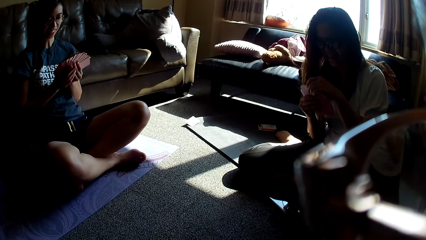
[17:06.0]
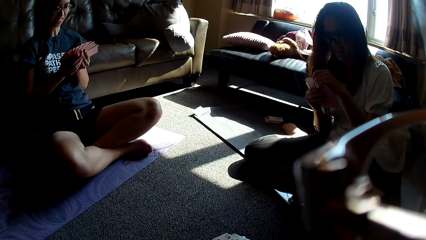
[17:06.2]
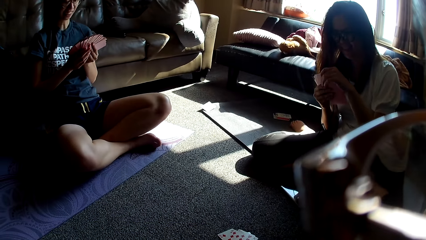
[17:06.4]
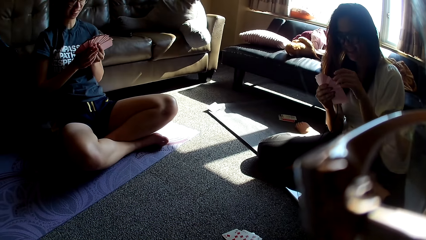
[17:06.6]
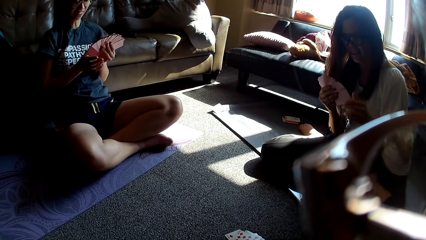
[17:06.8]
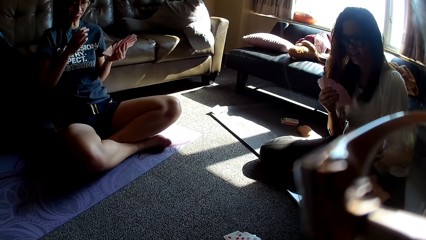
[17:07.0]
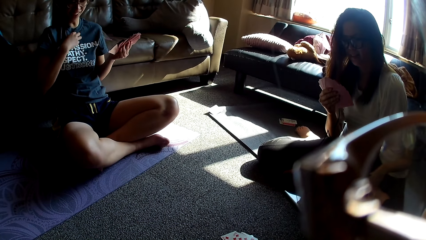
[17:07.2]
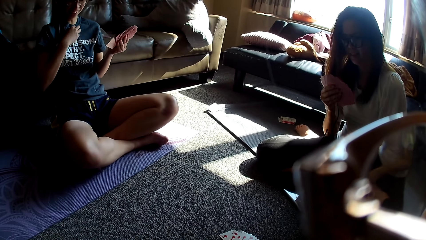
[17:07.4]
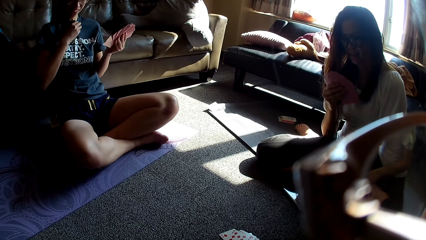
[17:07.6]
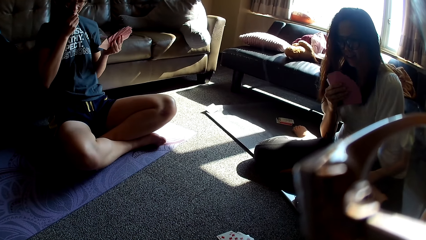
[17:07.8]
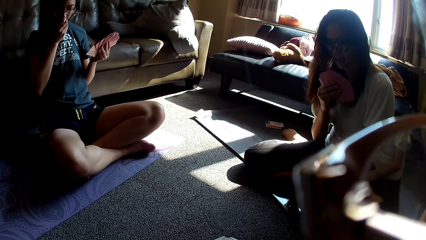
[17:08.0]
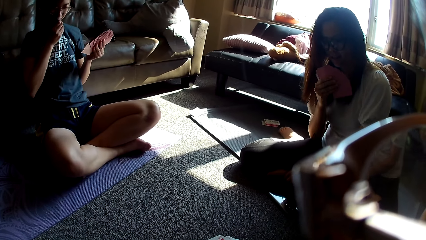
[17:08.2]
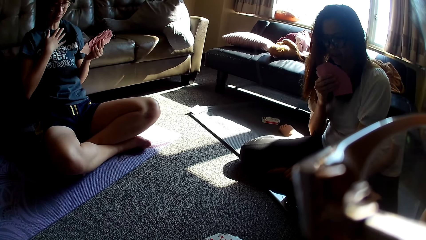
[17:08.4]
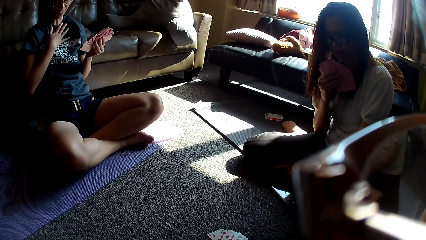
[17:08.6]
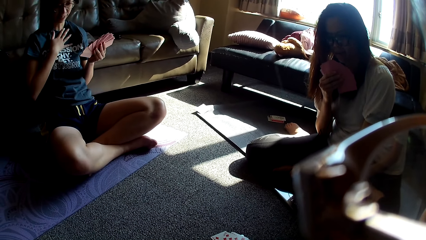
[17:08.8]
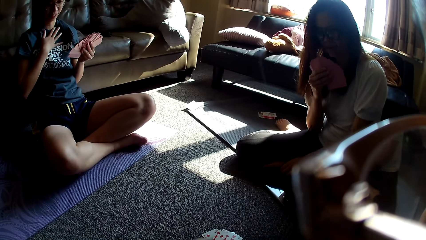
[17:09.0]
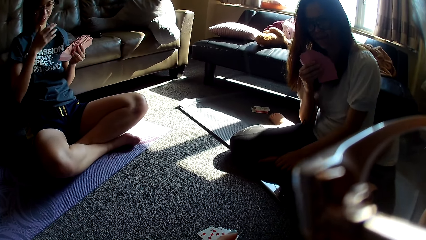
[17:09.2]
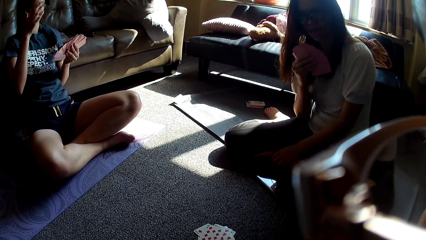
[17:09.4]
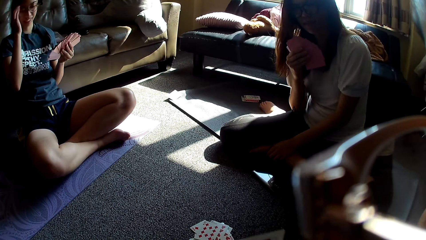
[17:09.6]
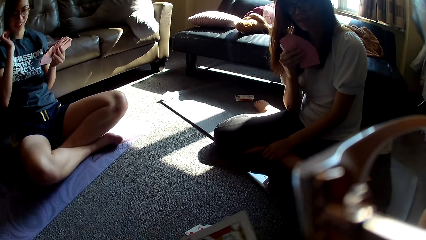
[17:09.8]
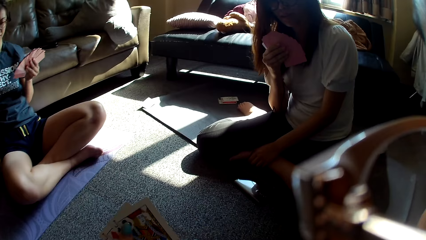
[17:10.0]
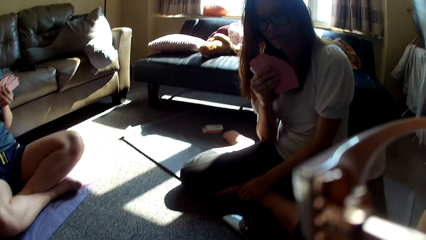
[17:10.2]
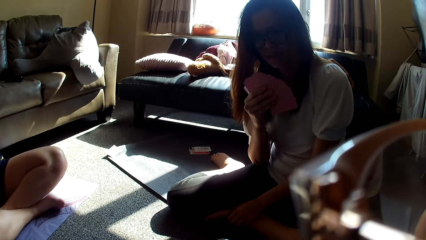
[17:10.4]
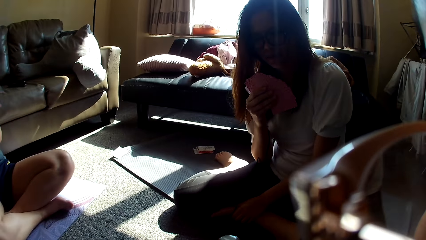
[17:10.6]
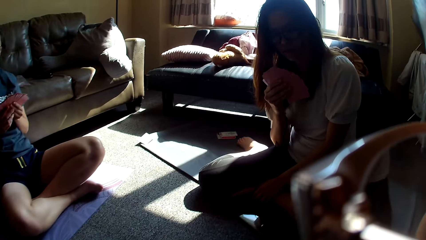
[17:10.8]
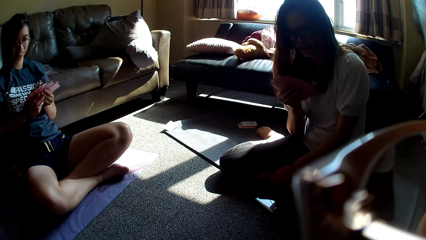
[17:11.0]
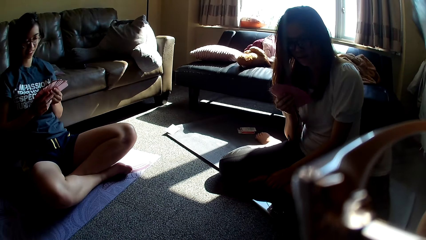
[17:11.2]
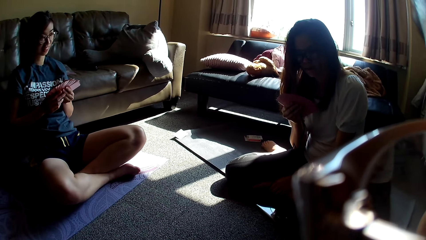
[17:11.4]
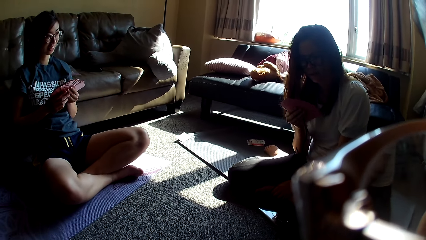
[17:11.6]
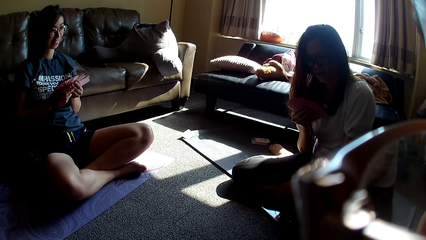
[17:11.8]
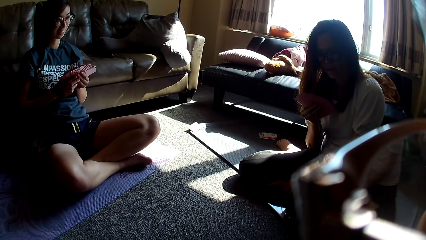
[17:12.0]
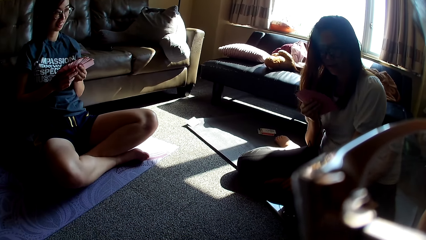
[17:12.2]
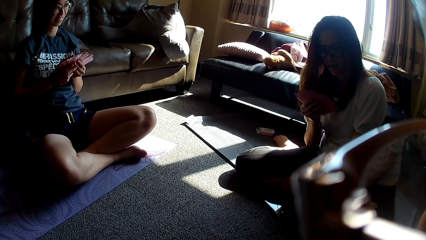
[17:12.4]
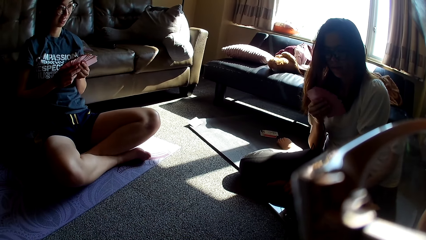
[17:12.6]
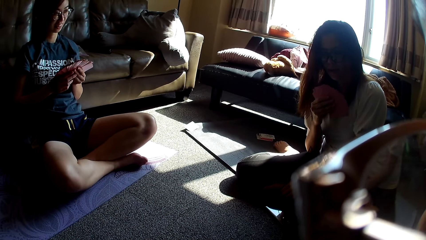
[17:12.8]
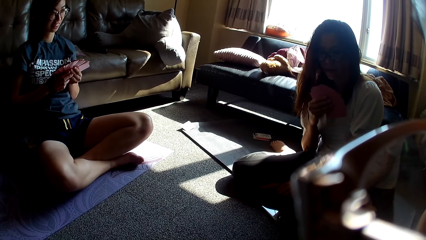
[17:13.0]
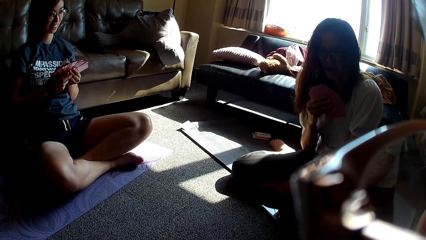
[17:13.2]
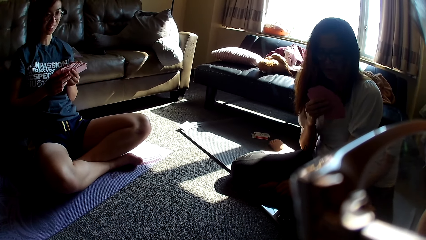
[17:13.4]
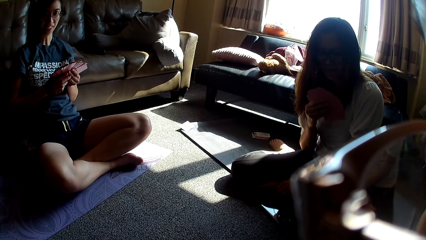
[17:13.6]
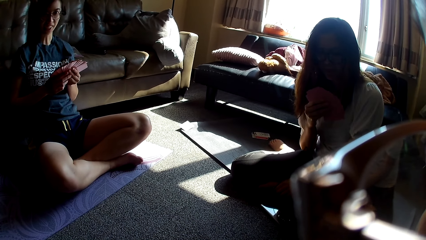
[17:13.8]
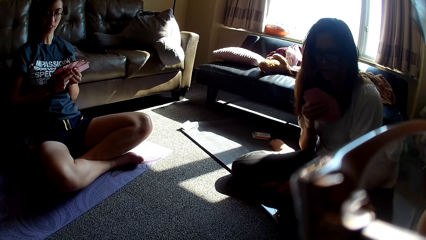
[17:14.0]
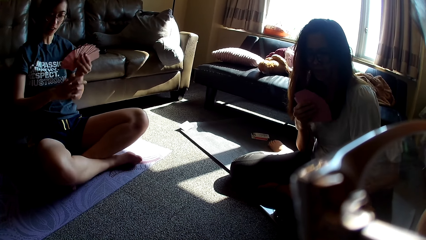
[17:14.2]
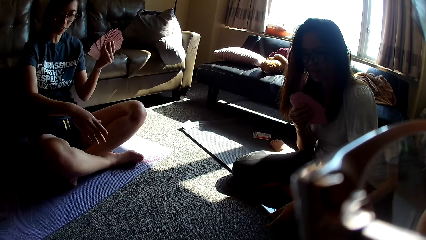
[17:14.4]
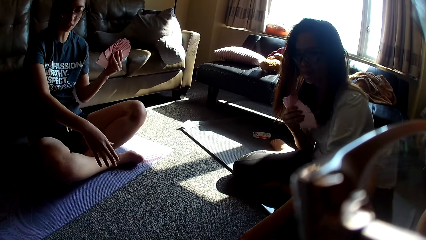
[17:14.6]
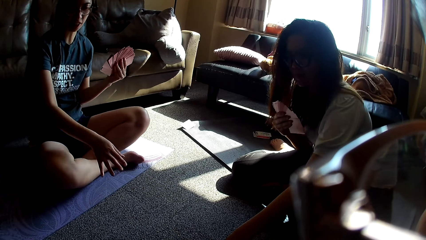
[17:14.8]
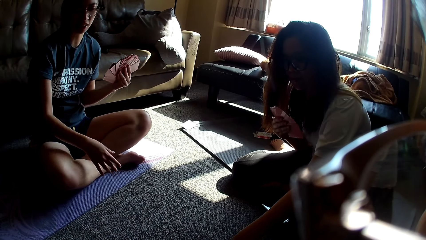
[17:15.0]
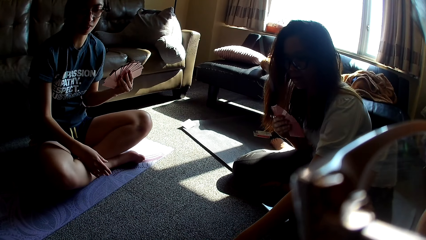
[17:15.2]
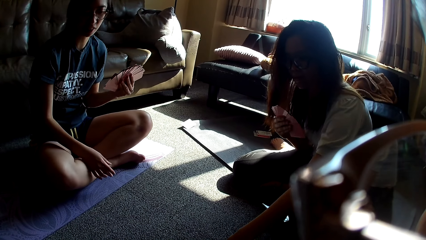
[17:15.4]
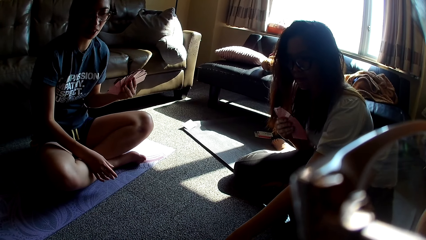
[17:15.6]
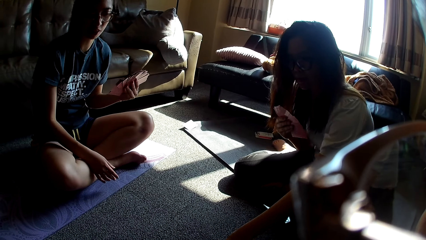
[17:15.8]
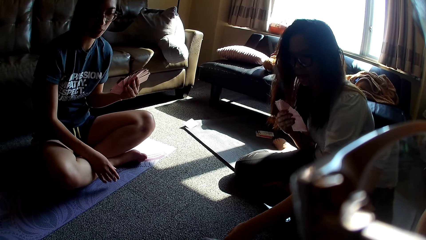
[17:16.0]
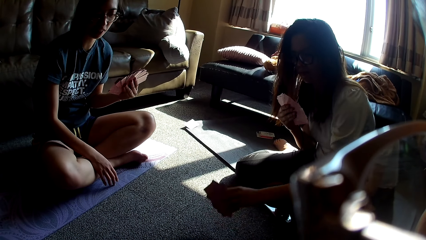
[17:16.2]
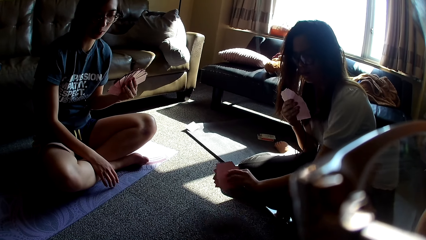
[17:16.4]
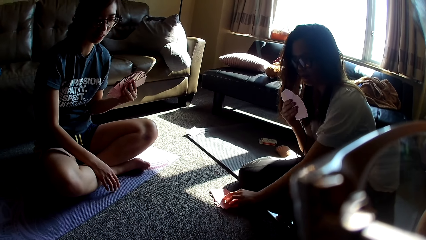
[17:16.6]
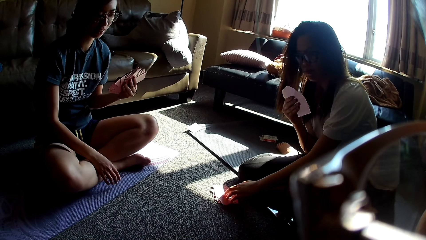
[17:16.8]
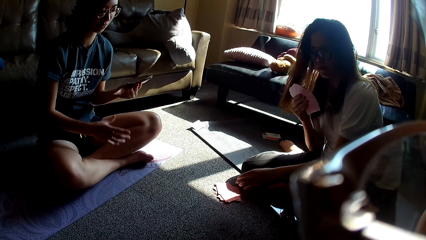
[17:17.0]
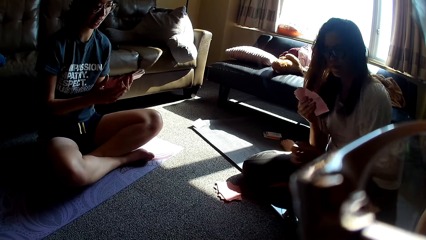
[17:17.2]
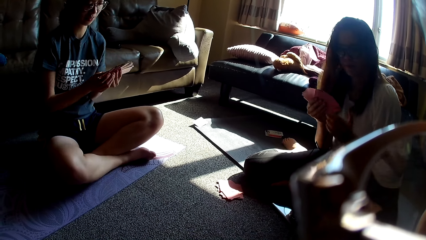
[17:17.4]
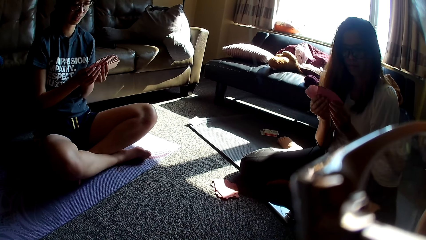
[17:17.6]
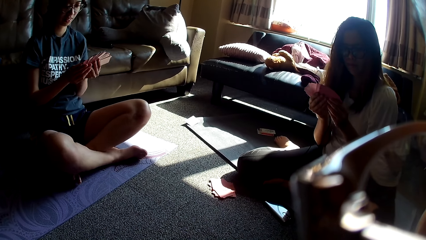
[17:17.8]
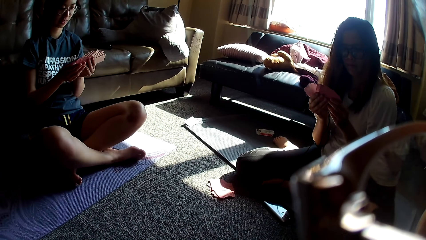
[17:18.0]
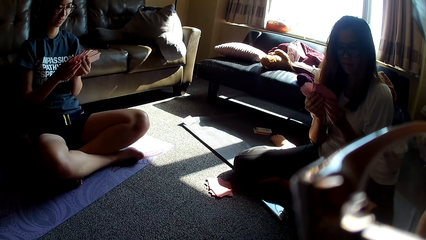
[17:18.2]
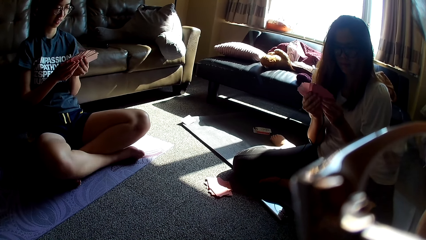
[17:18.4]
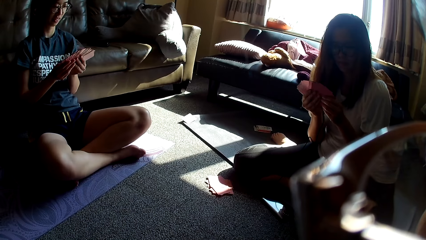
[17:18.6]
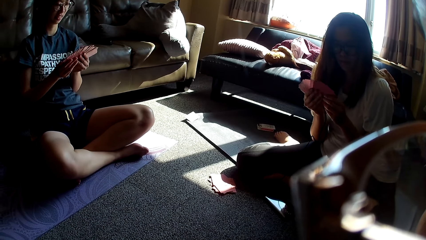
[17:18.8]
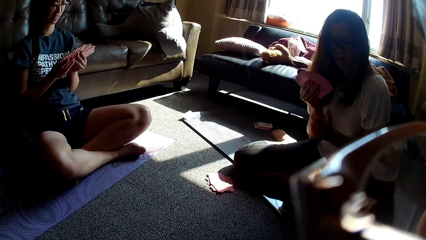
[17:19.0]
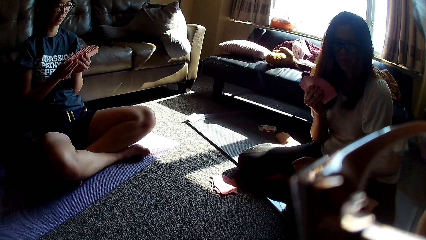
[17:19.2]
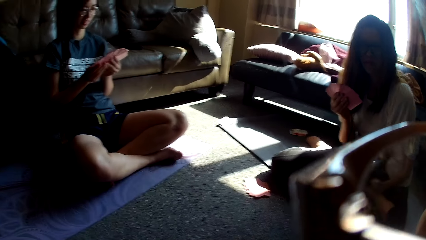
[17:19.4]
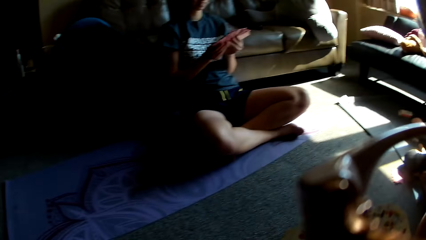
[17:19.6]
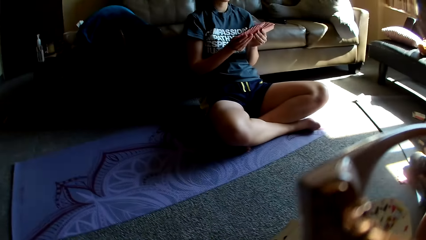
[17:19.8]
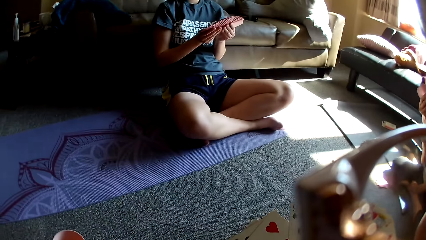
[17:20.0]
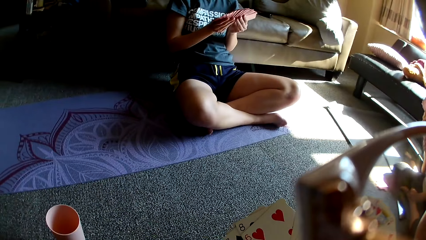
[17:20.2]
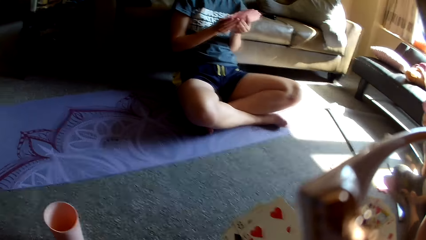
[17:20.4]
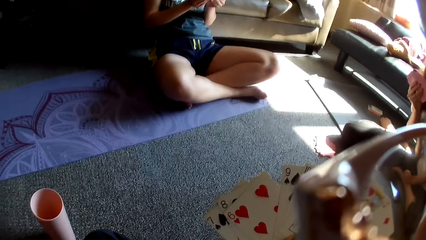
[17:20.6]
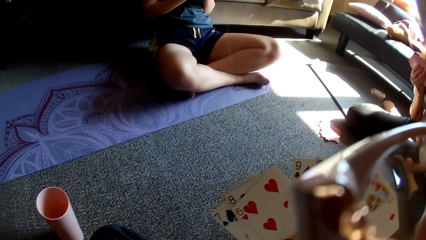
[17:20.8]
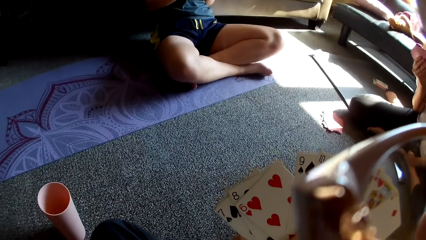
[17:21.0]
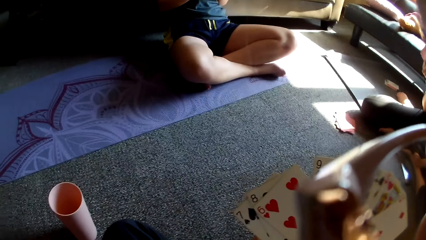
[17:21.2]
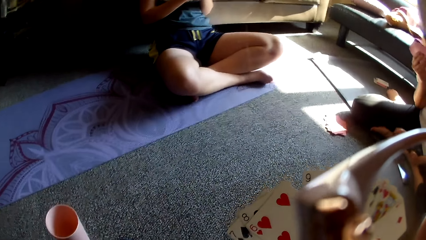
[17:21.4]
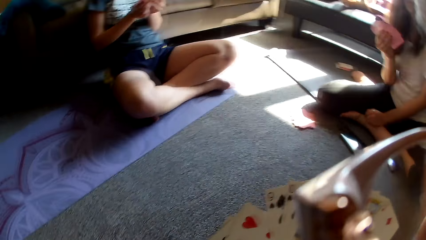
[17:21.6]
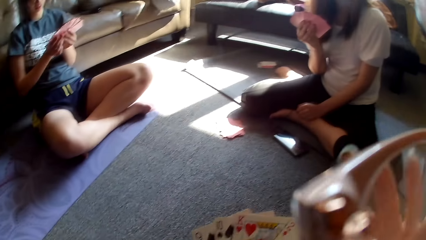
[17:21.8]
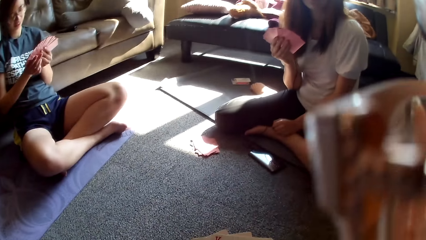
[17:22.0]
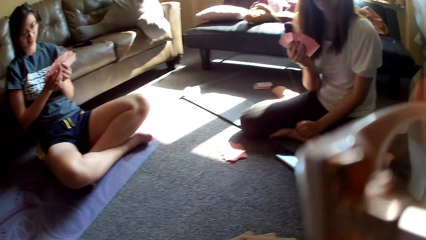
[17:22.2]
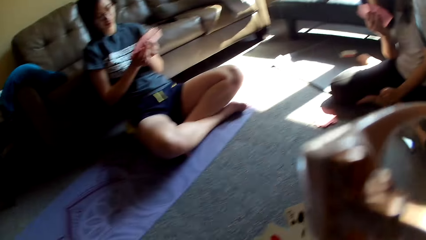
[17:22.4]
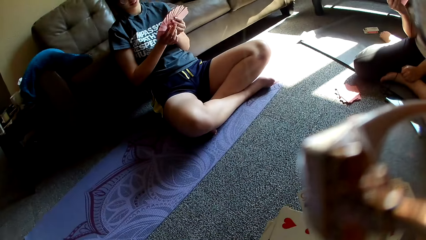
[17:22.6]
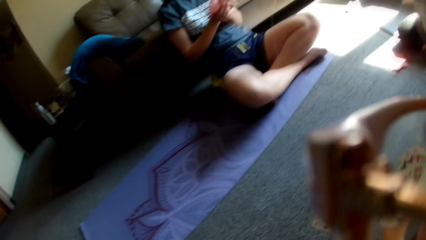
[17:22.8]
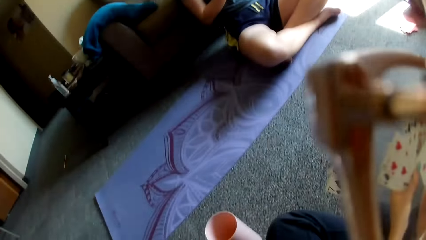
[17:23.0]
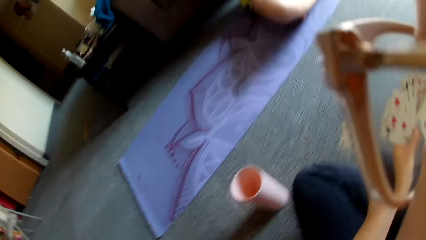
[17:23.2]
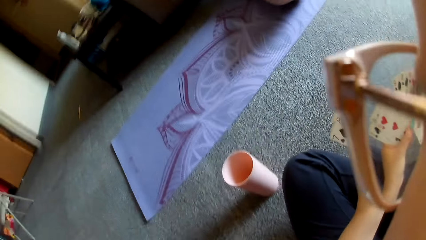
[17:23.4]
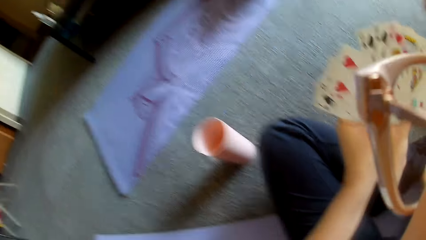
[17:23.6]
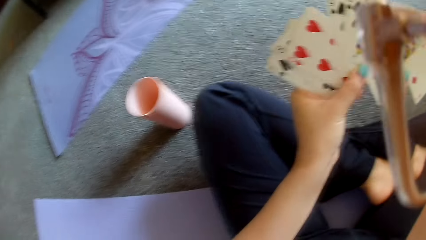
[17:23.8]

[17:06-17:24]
A lady sneezes in her t-shirt. The lady pushes her hair back. The camera wearer holds the cards in her hands. Another lady moves the cards aside. The other lady arranges the cards in her hands. The camera wearer holds the cards in her hands. She adjusts her spectacles.
